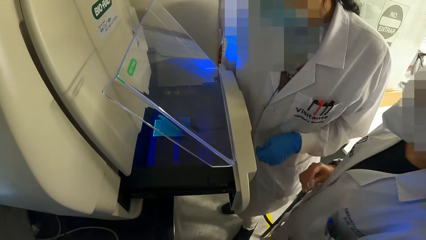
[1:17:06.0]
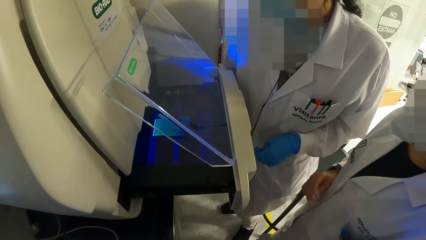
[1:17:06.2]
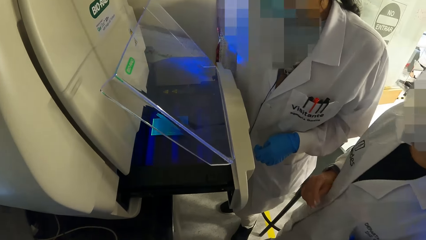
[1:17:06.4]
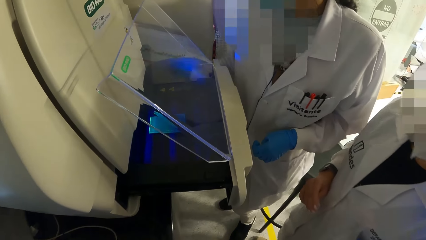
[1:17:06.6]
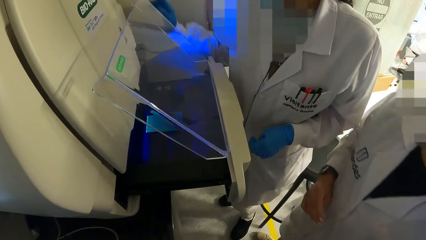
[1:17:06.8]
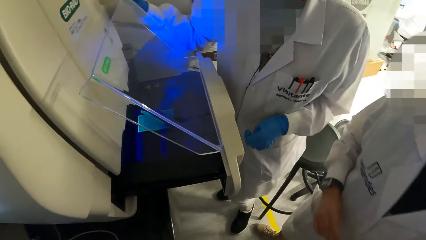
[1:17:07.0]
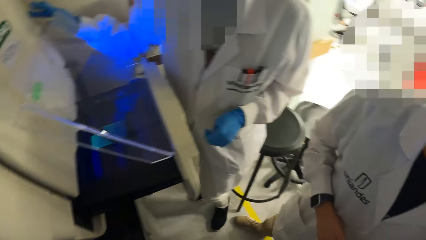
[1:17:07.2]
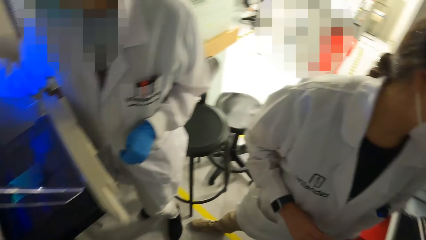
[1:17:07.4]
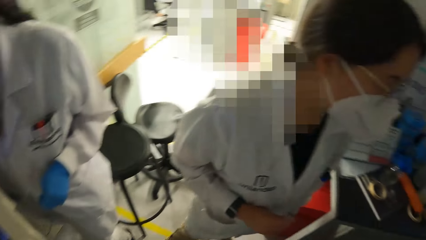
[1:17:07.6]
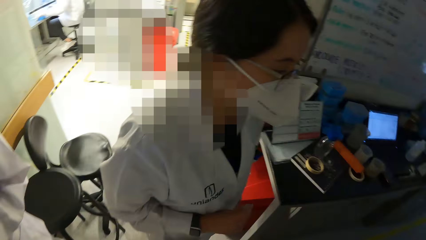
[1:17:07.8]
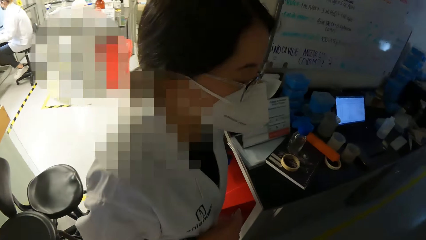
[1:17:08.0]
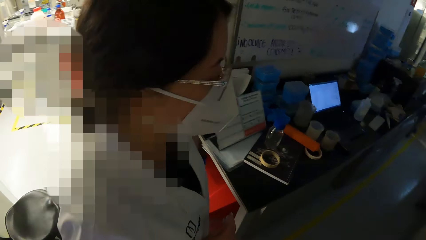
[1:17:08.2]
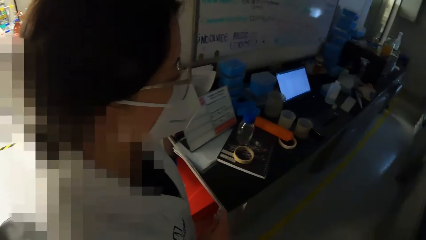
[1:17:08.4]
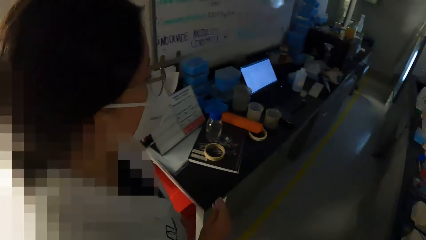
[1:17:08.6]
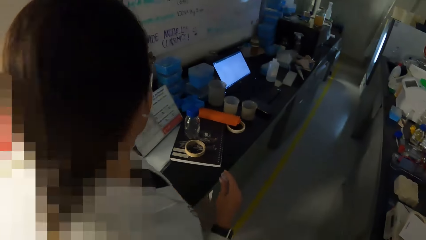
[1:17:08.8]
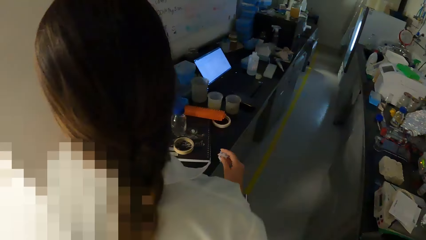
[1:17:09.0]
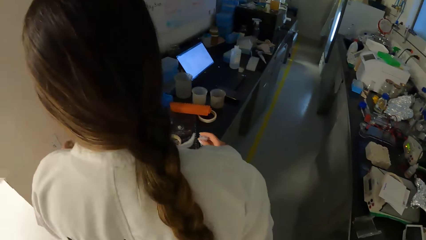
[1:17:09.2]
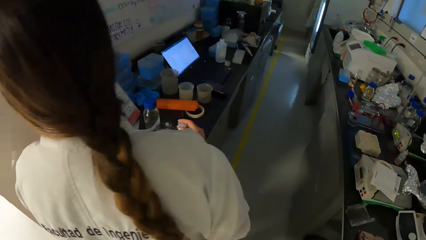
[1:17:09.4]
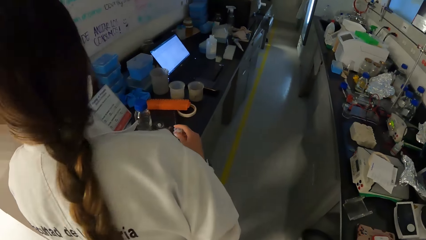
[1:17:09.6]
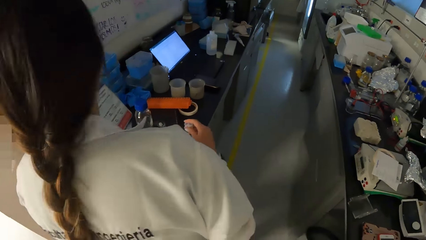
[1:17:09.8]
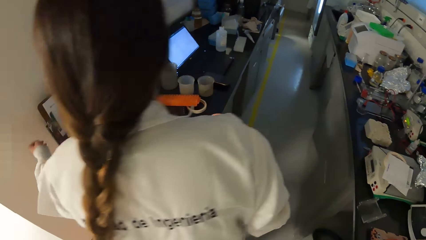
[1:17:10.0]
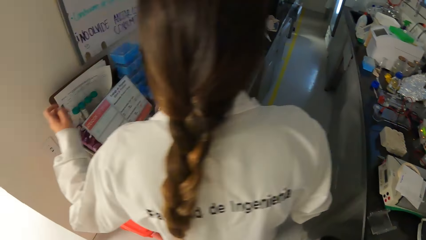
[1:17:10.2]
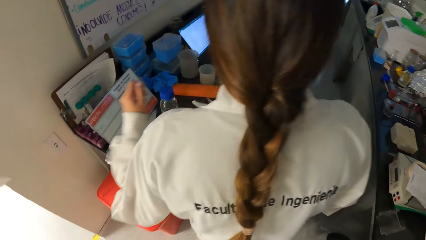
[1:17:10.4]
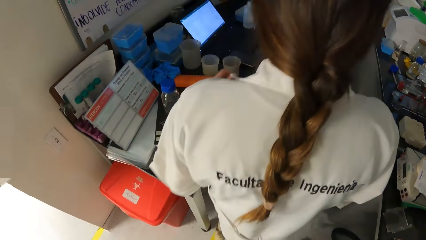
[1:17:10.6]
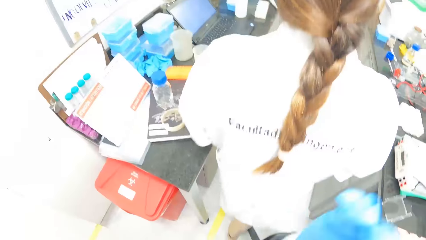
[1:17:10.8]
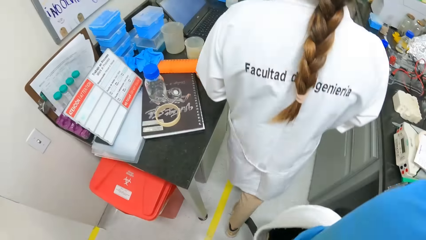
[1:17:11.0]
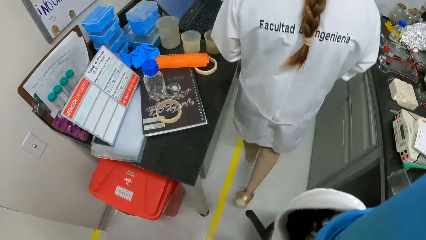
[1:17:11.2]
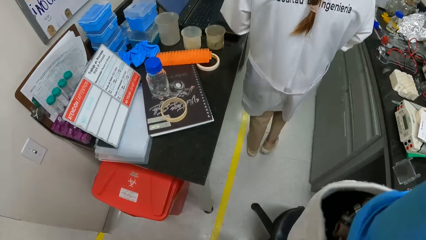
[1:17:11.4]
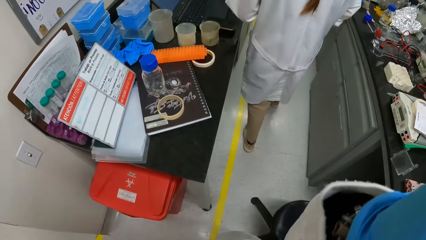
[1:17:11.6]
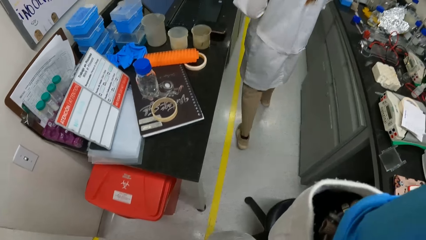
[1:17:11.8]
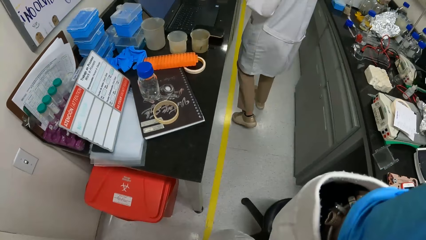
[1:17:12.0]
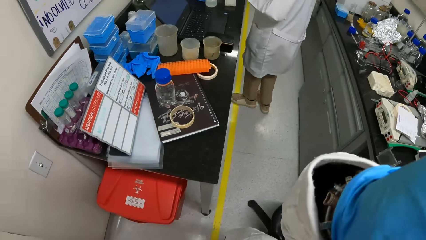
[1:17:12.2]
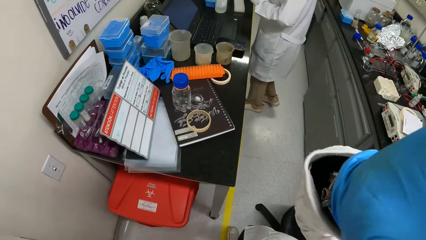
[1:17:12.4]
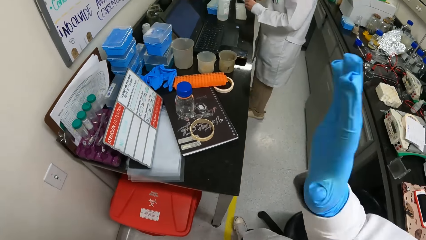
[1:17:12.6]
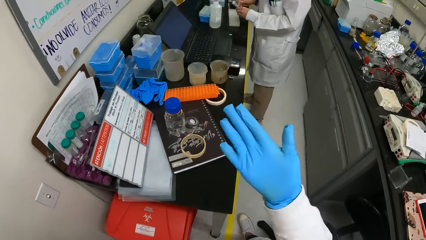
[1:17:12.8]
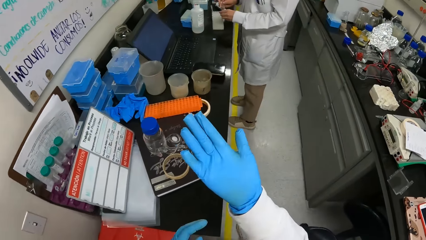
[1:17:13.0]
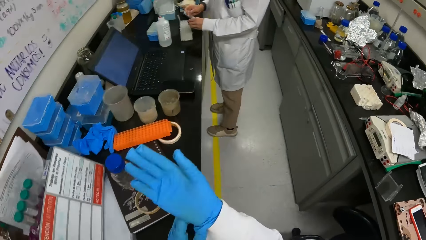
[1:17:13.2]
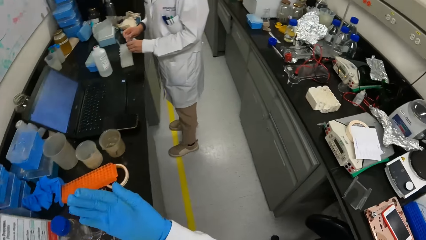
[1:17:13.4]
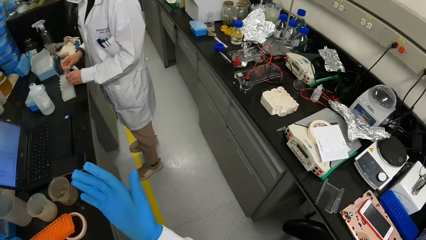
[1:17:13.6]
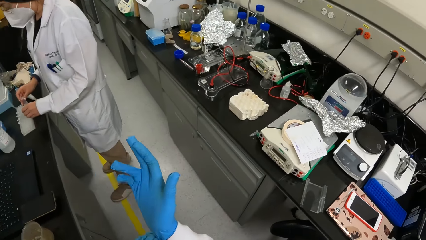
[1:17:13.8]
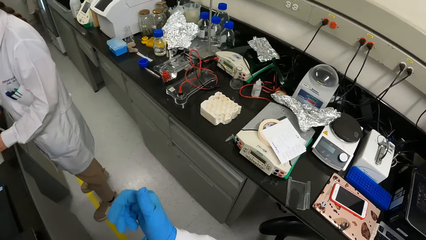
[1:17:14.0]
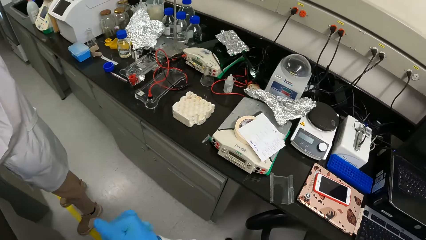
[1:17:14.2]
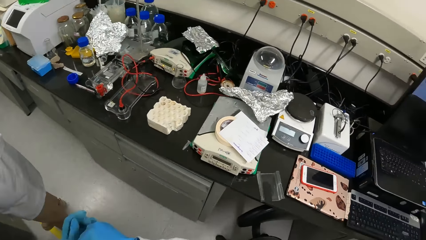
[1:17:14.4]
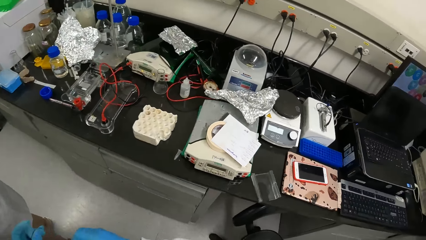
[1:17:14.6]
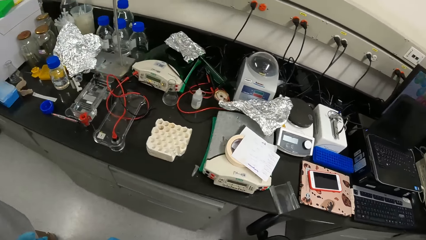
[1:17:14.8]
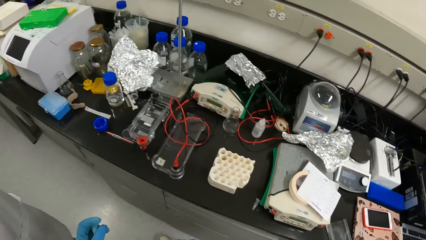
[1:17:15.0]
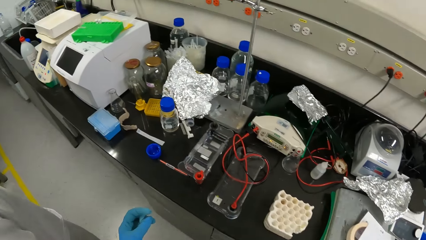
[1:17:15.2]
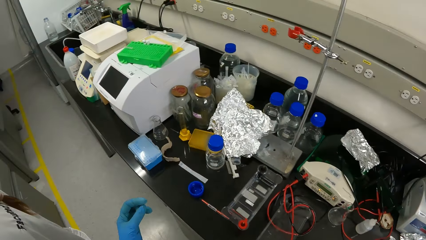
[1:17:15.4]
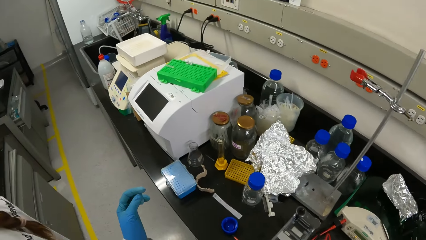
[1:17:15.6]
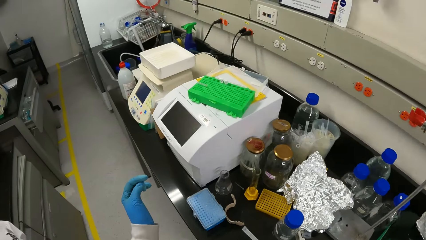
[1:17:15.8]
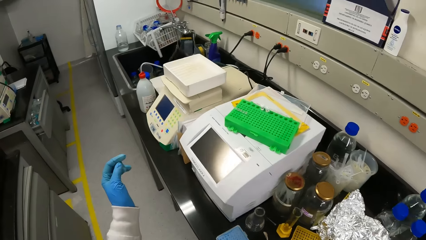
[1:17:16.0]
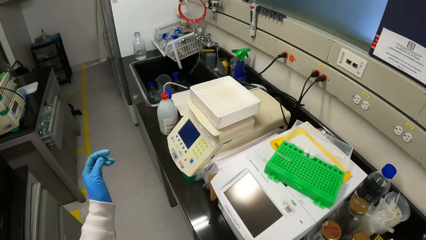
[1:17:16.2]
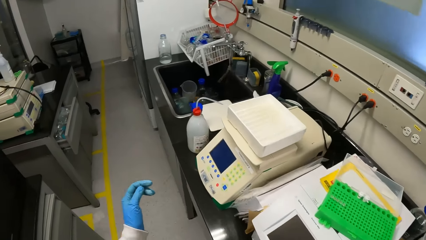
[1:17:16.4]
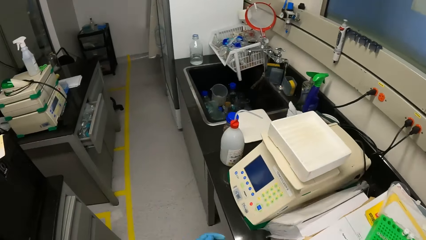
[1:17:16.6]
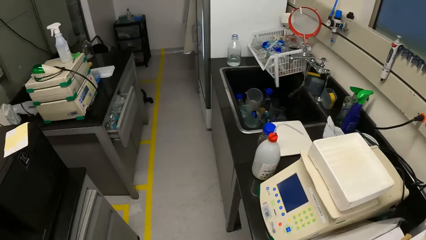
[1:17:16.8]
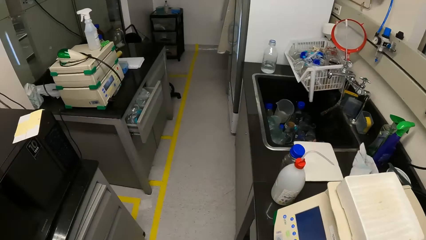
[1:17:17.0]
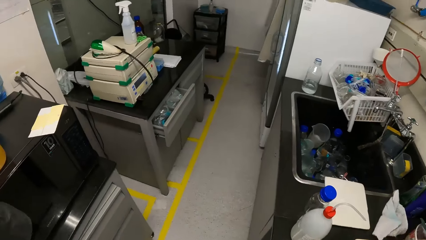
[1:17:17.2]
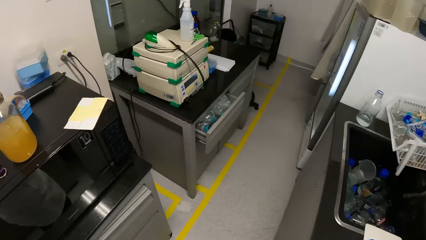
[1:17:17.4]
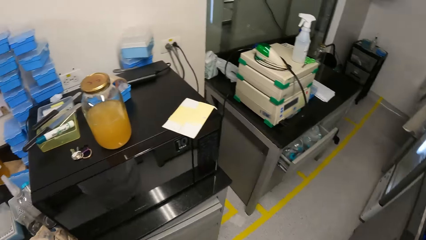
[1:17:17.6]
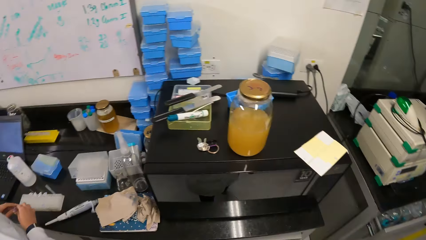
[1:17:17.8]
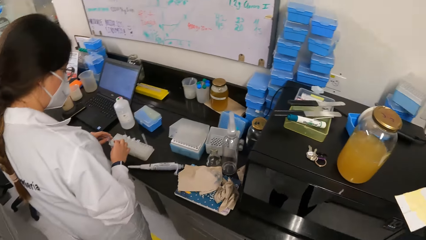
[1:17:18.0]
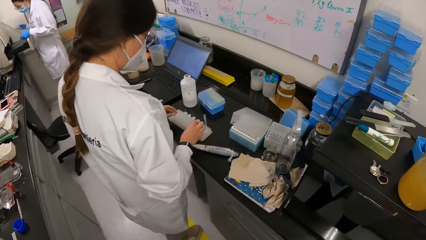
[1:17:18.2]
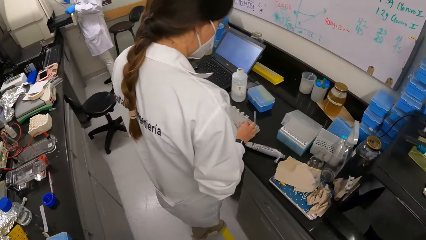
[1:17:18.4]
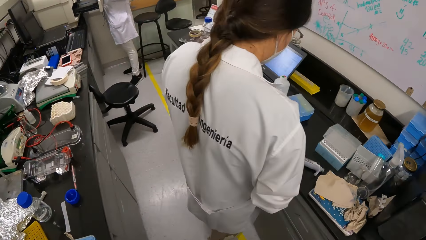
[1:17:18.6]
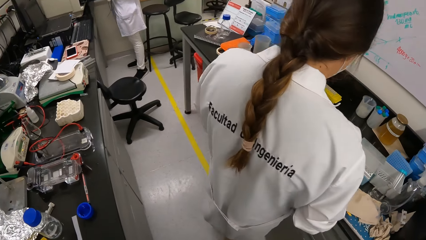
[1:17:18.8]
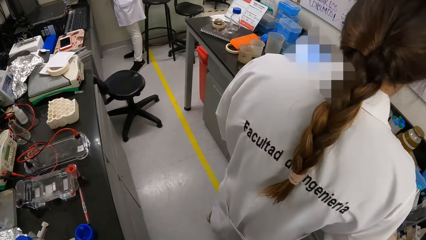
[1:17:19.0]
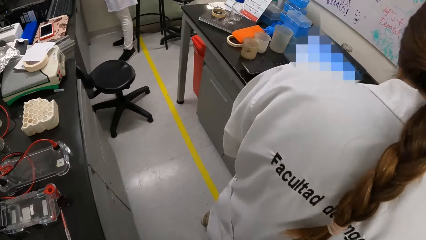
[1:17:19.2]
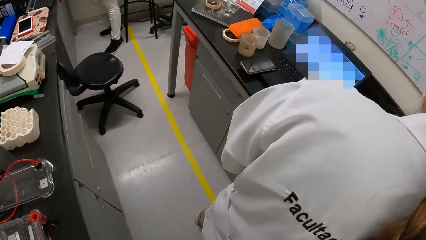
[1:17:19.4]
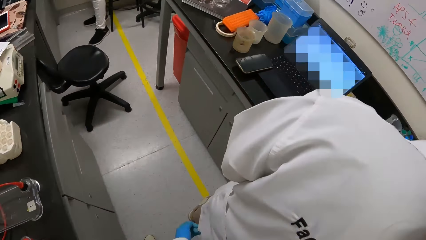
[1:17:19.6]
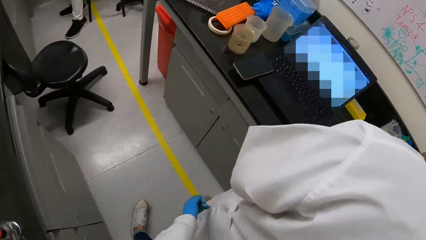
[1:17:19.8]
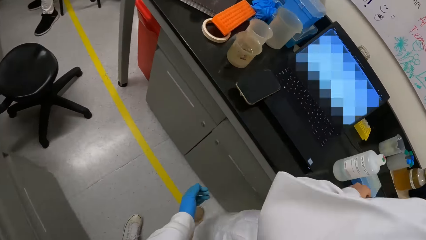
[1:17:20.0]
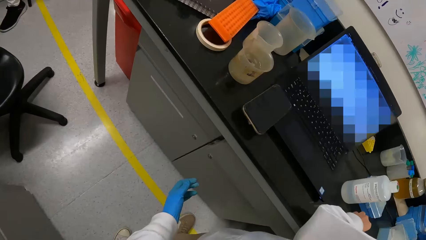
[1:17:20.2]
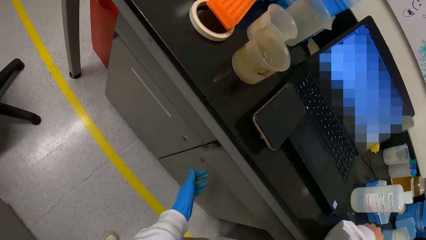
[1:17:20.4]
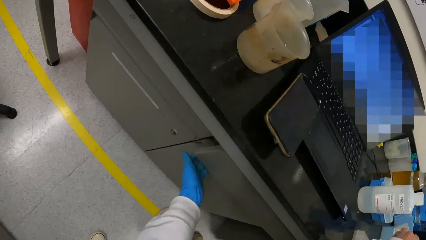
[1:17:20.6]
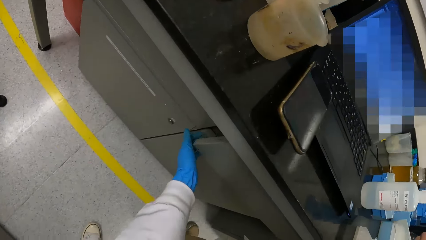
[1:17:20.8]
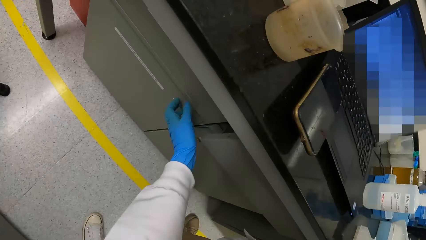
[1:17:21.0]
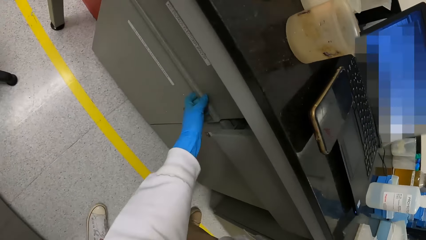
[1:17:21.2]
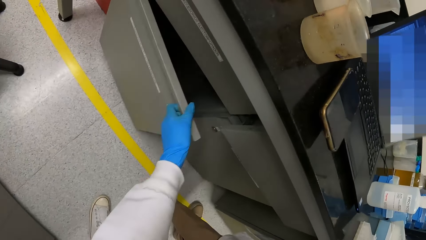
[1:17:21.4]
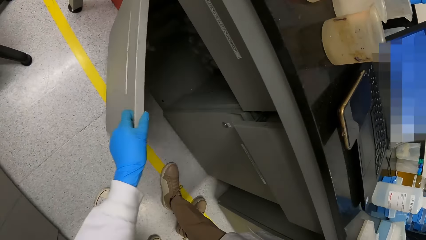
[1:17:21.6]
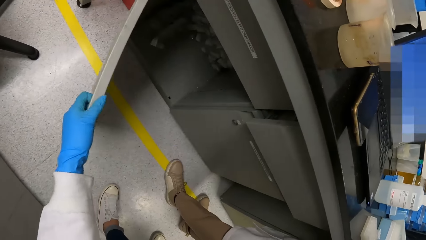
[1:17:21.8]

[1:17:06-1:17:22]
The camera wearer looks around. They adjust the camera. They look at the hand. They stretch the gloves. They look around. They walk around. They walk around. They open a cabinet.
